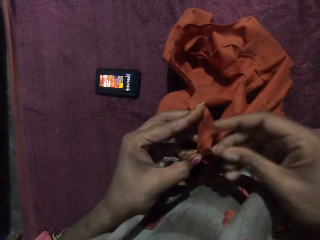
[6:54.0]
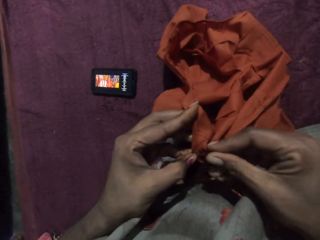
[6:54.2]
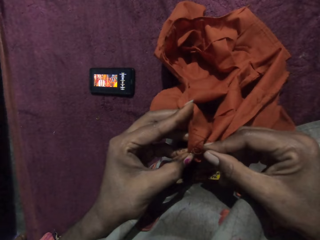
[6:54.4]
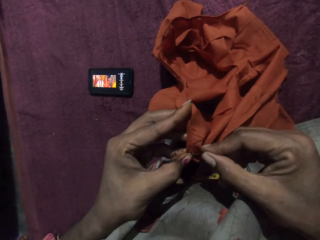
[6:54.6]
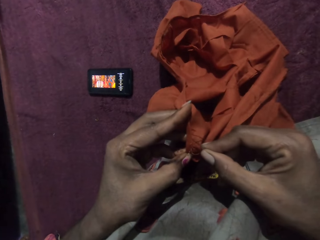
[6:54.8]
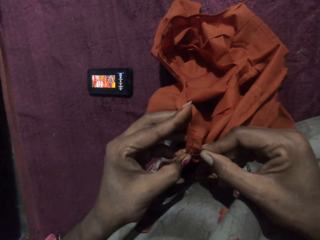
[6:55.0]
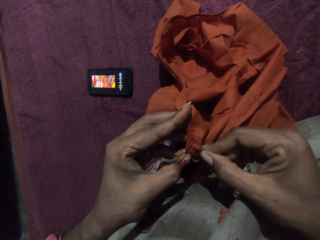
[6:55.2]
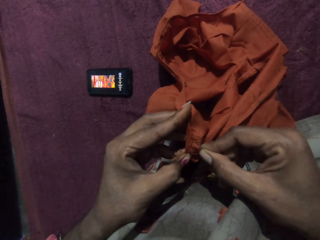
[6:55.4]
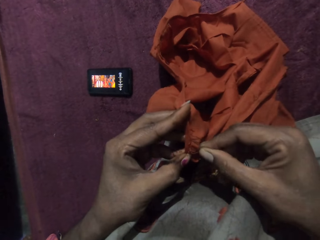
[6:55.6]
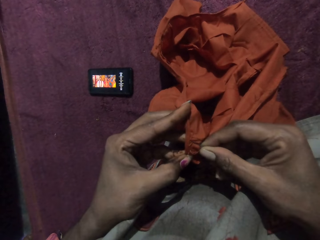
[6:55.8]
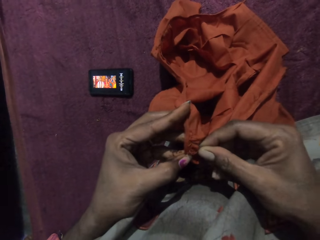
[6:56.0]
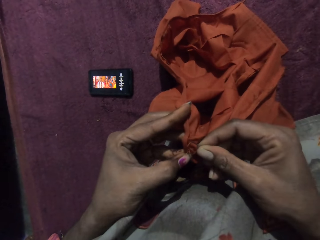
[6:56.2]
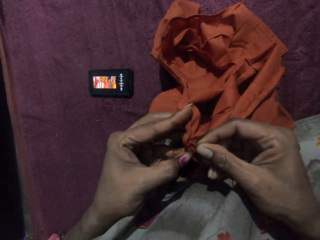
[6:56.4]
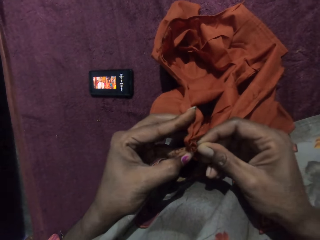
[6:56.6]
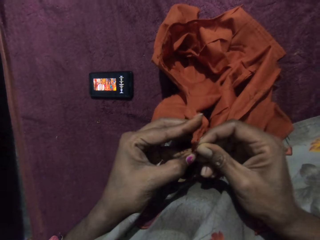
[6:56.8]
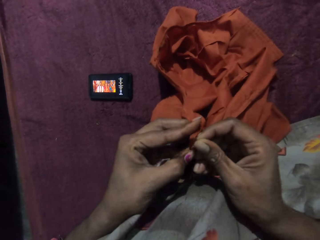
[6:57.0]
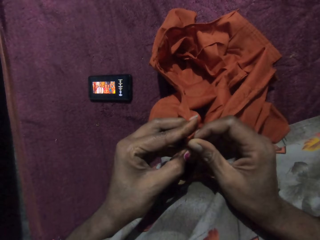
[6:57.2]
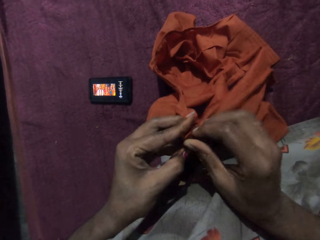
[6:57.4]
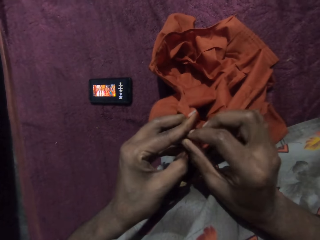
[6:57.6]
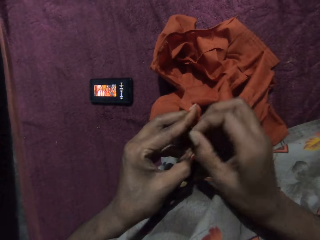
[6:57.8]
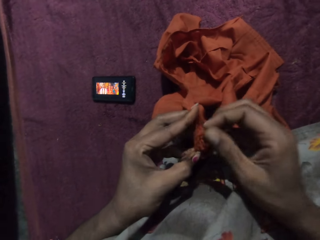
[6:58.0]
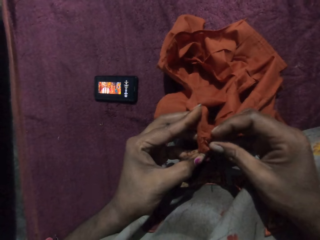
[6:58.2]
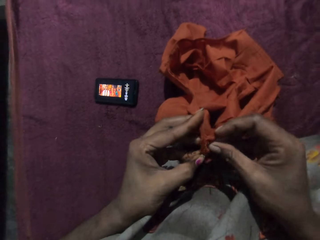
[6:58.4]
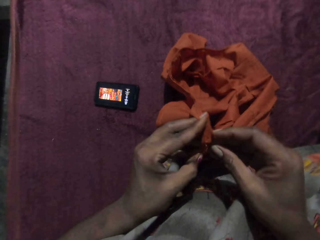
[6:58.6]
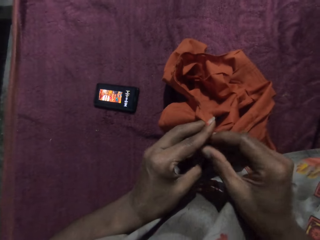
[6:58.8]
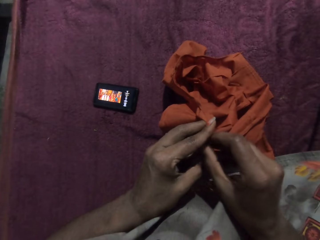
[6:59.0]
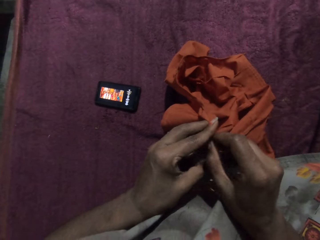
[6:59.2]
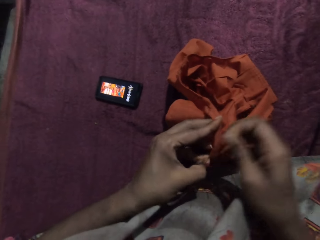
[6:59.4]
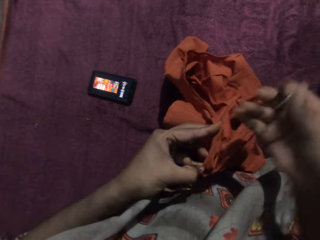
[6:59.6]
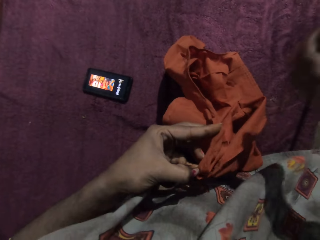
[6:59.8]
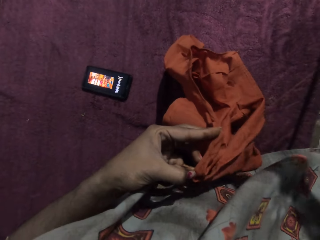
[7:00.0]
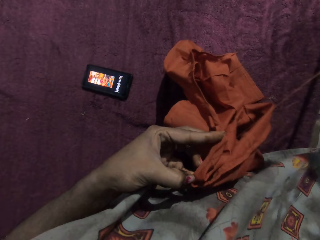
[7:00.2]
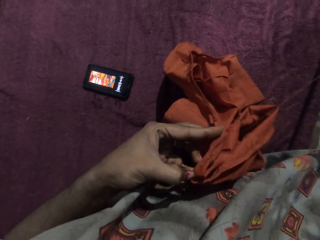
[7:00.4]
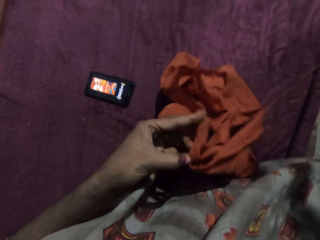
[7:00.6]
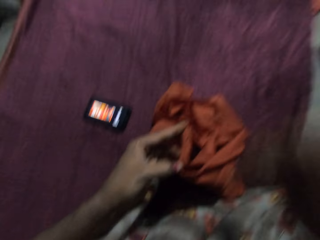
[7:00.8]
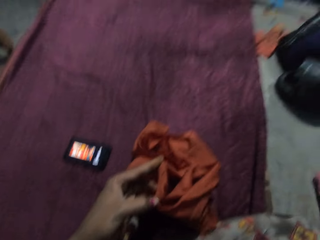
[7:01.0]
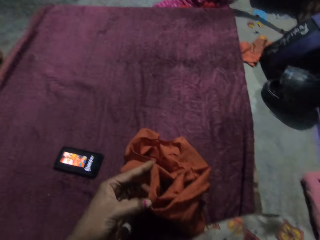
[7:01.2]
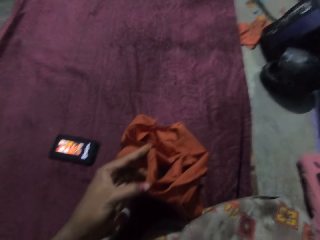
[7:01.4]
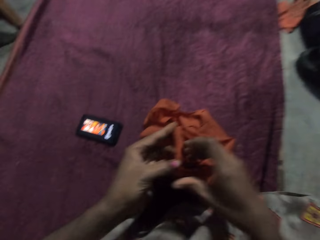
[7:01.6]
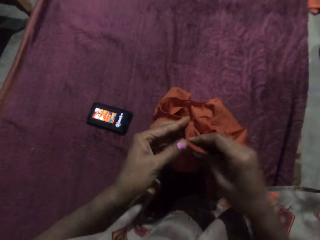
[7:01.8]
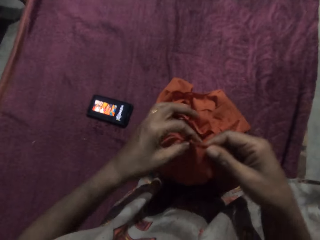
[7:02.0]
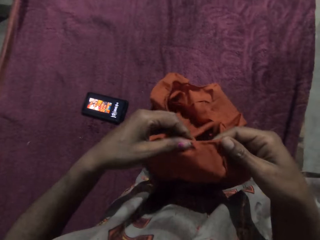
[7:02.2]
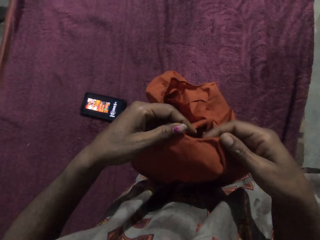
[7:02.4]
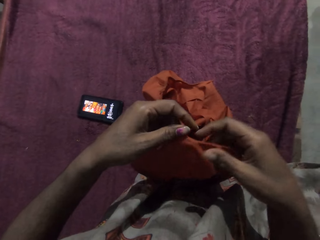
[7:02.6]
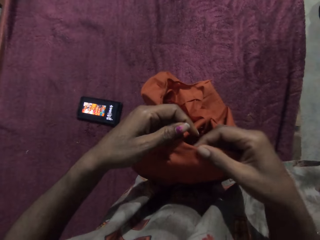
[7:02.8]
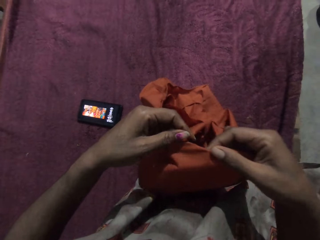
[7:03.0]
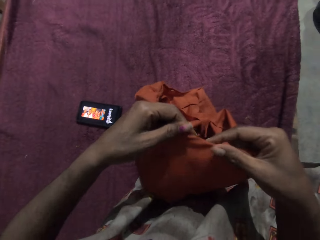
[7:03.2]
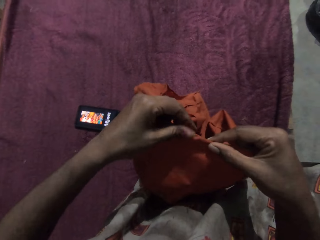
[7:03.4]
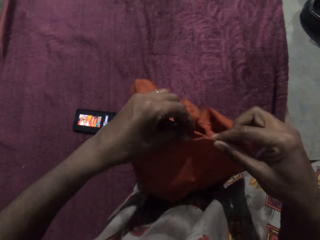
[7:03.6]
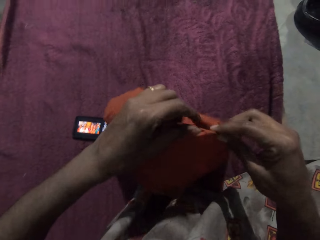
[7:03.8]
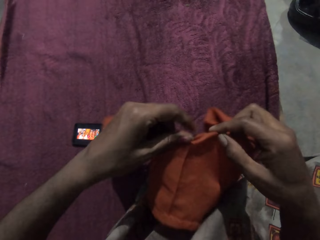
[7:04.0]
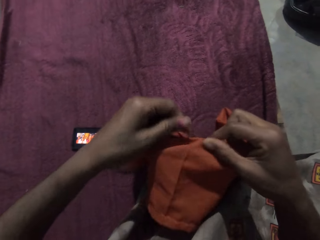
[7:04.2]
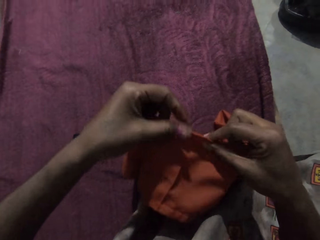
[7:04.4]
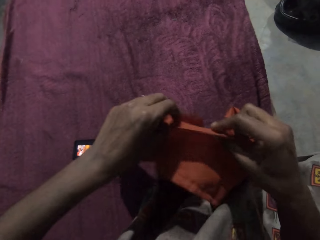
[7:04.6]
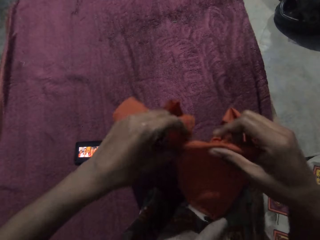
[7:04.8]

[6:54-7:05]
The camera wearer sews the cloth with a thread and needle. A woman converses with the camera wearer. The camera wearer adjusts the cloth with her hands.

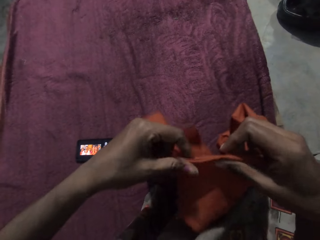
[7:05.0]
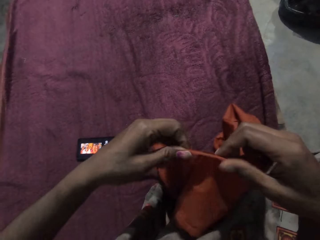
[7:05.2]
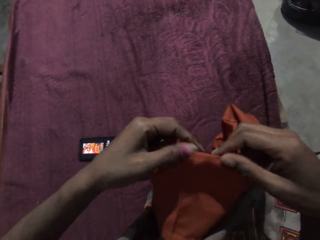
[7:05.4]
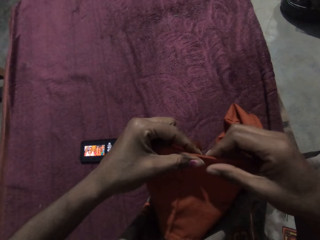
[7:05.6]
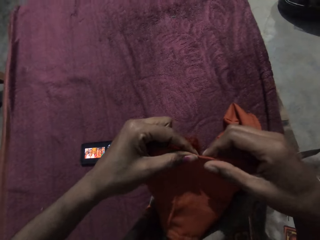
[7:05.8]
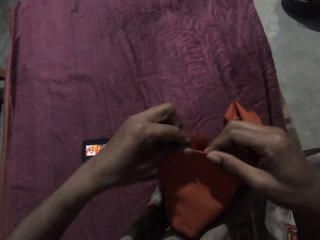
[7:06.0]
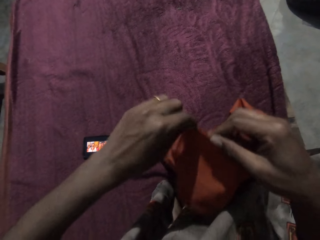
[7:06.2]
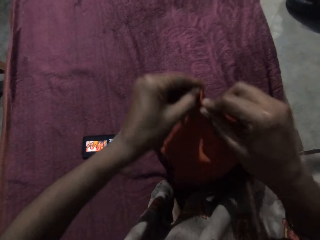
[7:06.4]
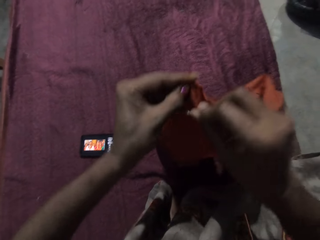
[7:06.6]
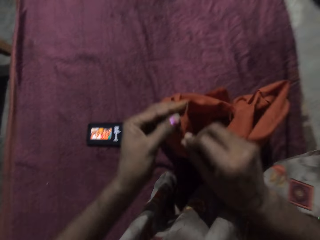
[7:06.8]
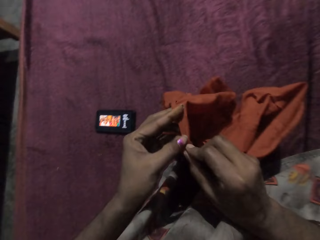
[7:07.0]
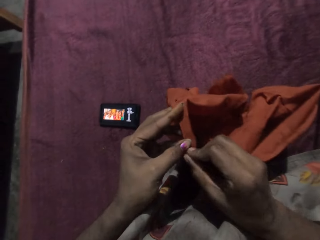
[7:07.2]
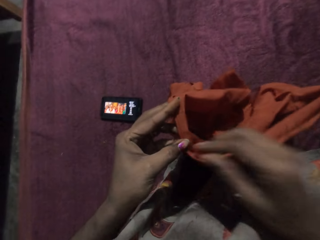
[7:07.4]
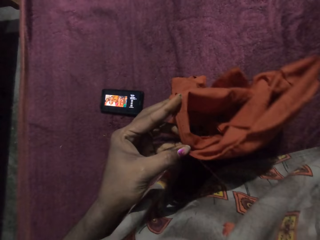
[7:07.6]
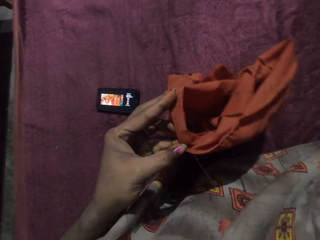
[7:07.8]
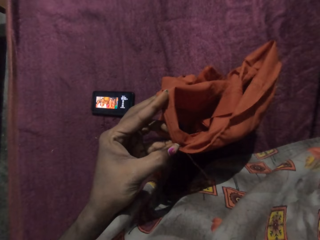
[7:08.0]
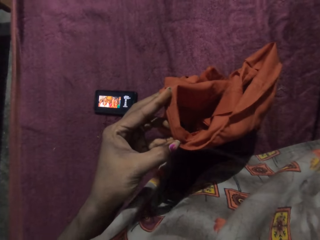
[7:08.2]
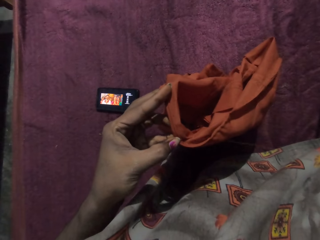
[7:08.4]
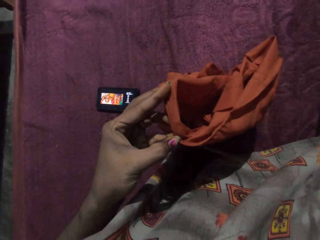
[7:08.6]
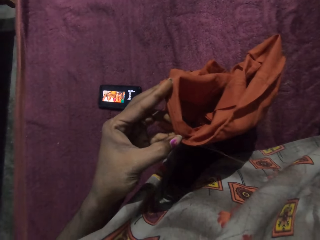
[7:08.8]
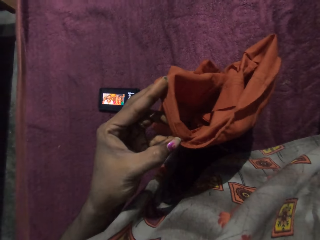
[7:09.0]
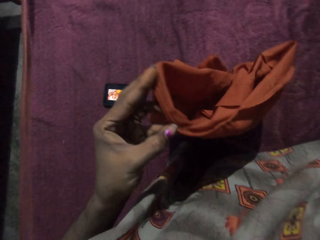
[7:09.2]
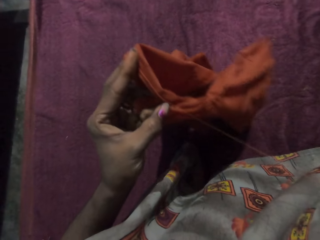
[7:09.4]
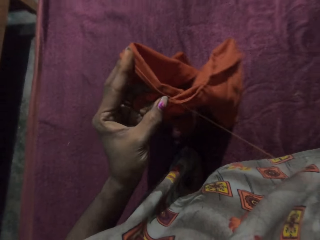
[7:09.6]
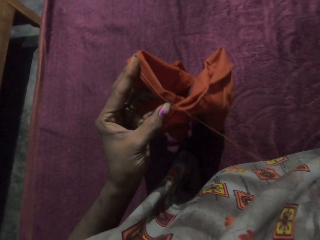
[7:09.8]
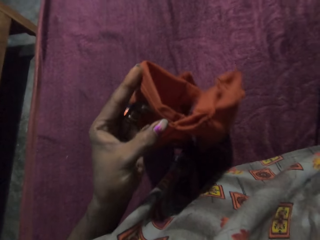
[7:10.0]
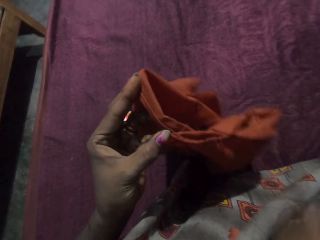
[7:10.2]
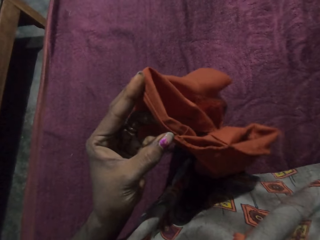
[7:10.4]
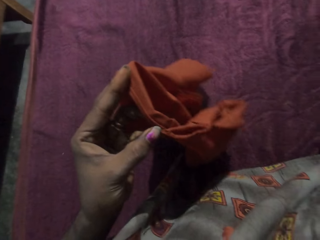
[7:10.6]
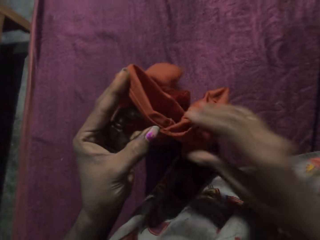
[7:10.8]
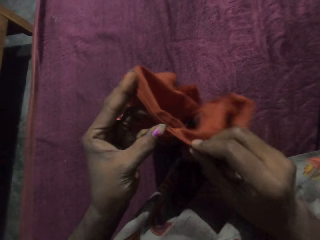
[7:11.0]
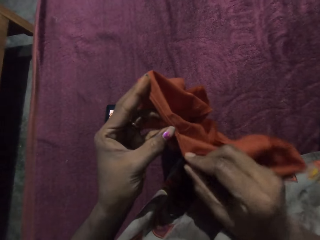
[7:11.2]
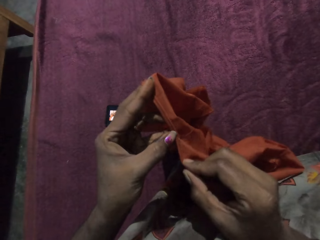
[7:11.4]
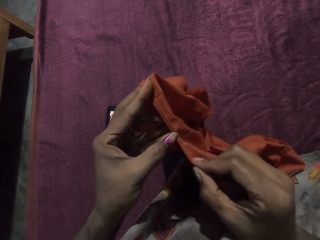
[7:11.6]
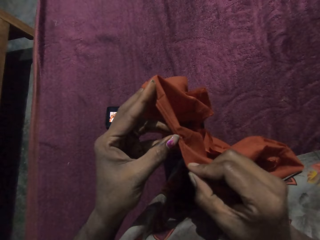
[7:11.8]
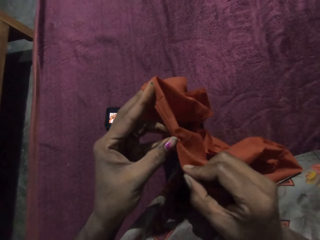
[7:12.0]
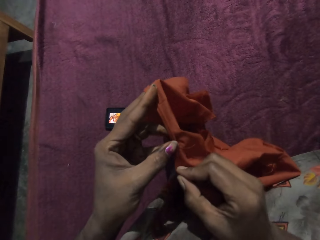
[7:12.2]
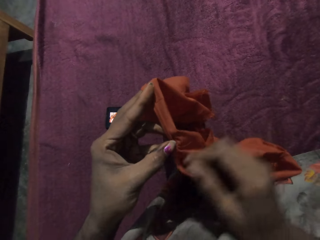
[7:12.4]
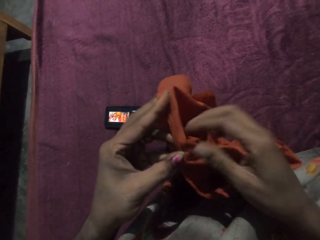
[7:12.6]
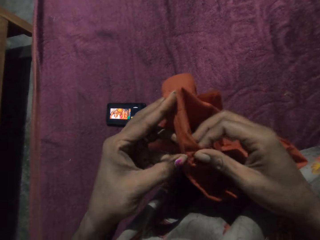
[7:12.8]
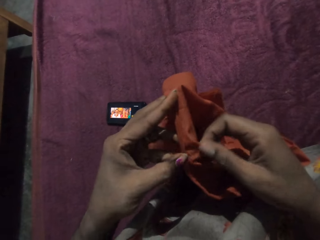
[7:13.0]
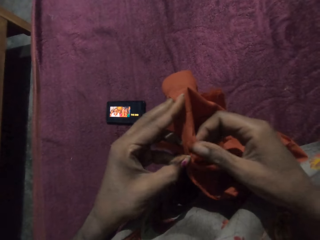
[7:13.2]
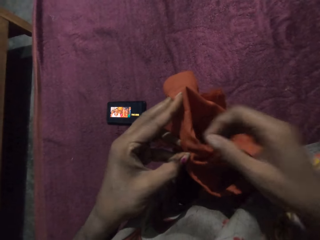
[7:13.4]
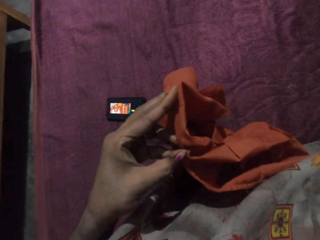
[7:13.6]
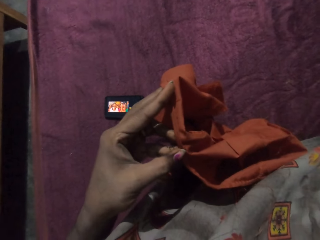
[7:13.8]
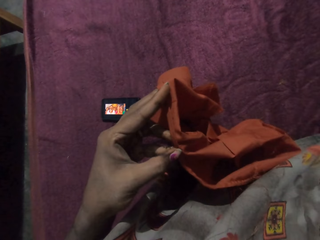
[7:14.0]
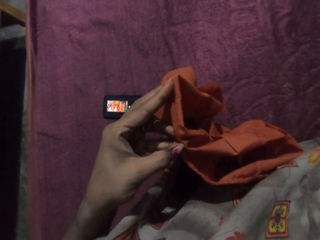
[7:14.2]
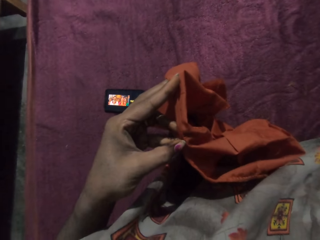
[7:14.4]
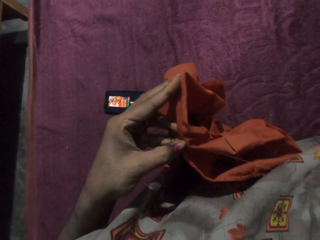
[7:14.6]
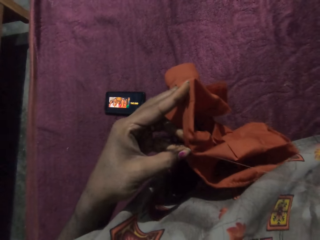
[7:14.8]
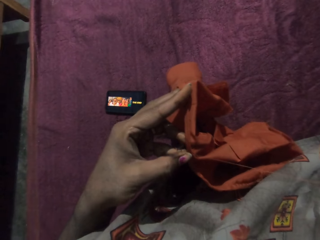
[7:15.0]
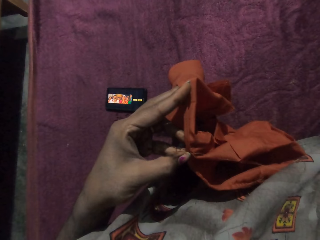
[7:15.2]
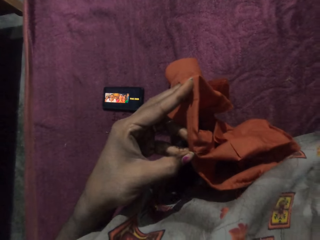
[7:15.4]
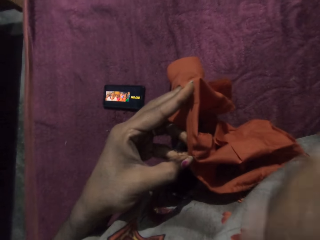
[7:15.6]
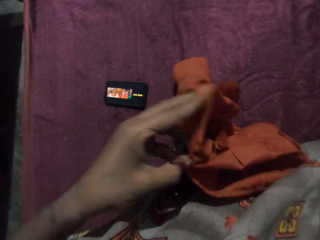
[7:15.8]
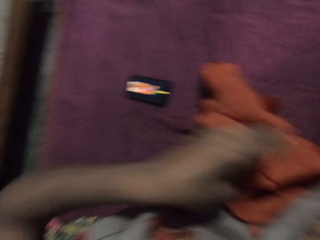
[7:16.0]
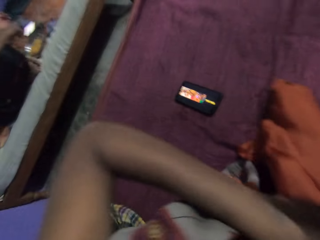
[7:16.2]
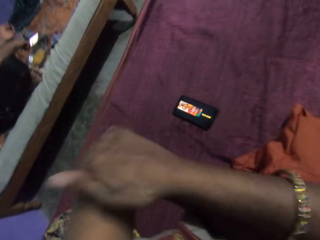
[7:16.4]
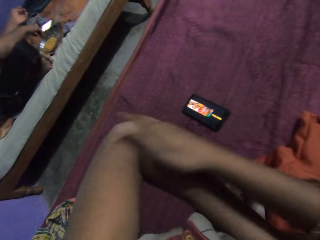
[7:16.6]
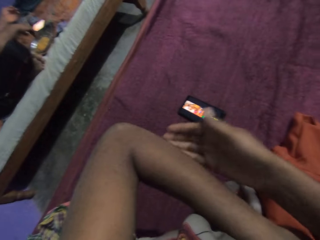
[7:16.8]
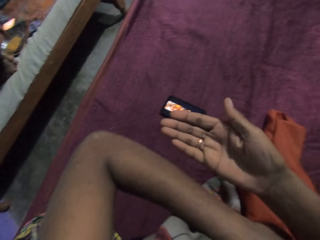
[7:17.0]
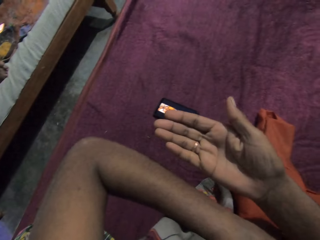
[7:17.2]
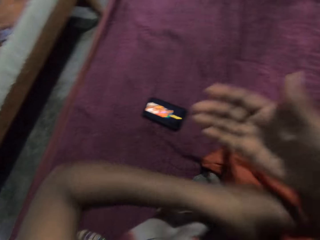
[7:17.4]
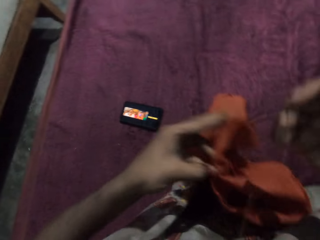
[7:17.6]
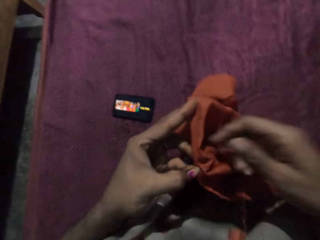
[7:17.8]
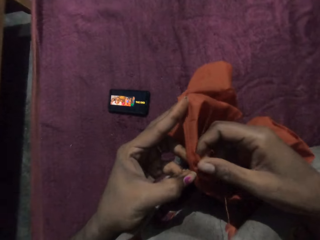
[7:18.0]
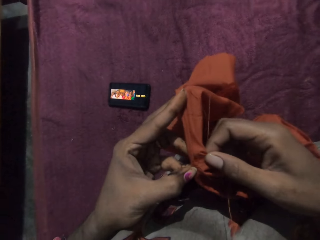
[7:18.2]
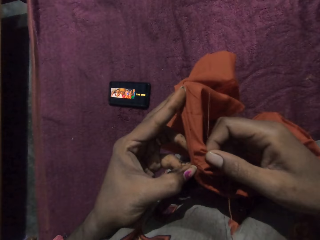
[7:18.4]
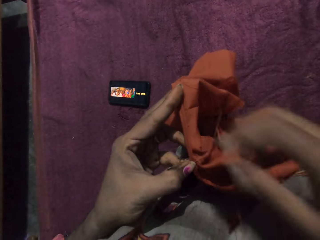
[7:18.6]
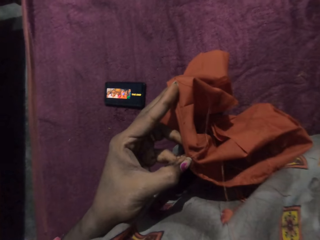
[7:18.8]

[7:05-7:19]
The camera wearer dialogues with a person. The camera wearer hits her left hand with her right hand. She checks the cloth with her right hand.
